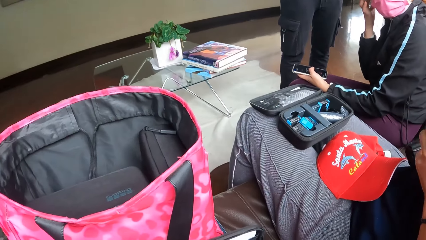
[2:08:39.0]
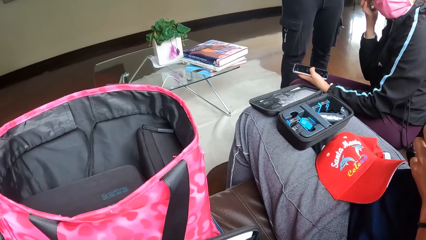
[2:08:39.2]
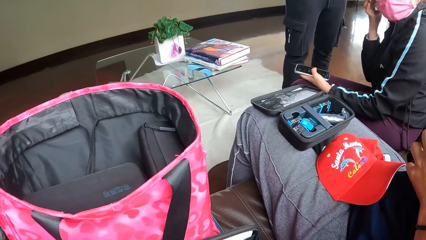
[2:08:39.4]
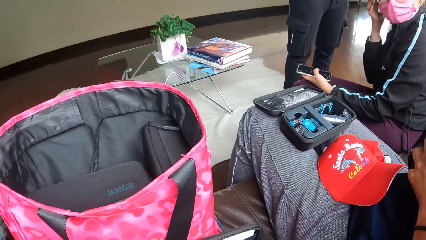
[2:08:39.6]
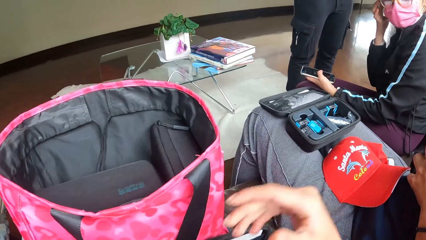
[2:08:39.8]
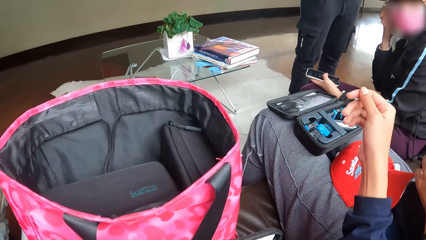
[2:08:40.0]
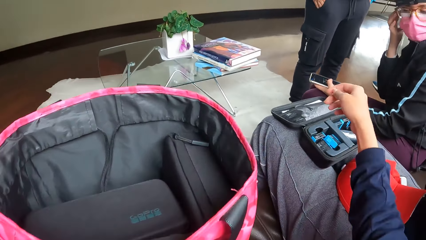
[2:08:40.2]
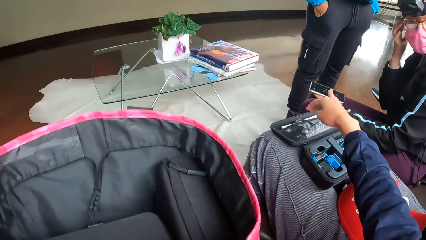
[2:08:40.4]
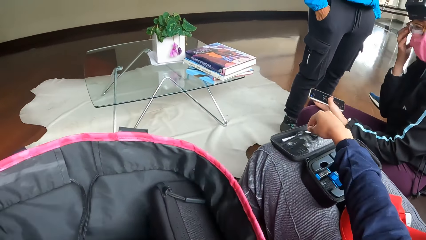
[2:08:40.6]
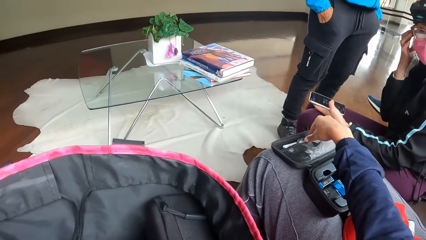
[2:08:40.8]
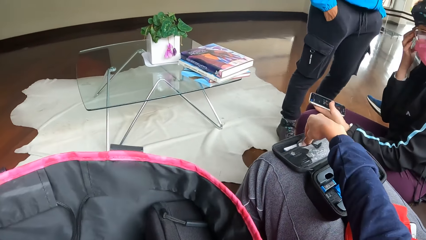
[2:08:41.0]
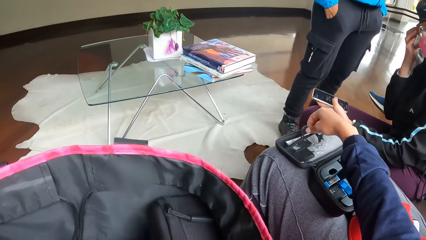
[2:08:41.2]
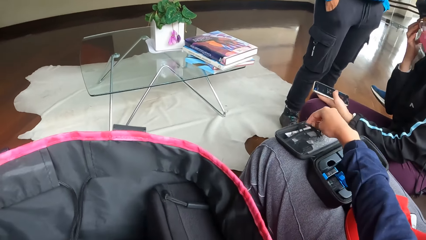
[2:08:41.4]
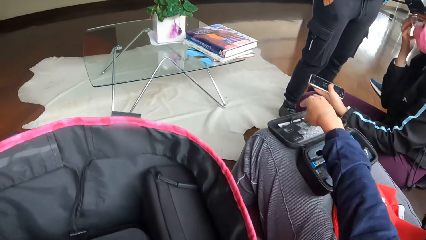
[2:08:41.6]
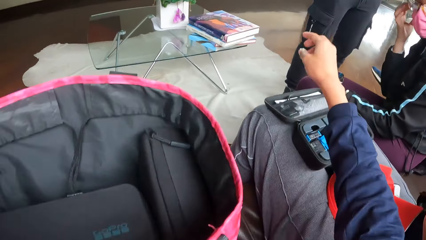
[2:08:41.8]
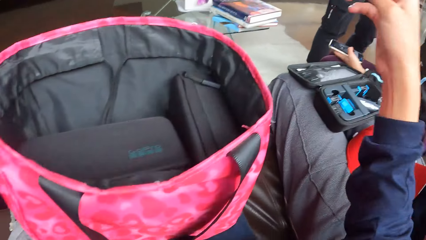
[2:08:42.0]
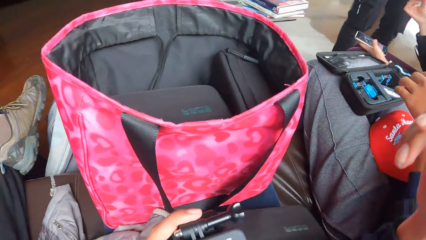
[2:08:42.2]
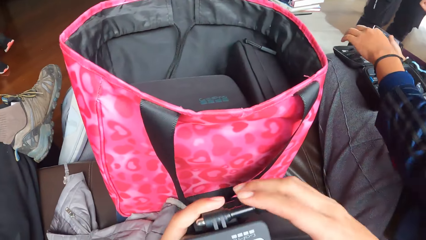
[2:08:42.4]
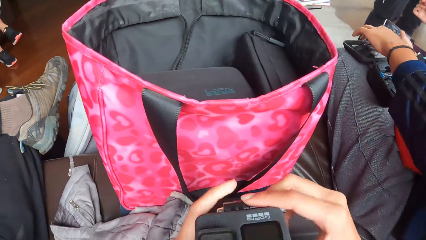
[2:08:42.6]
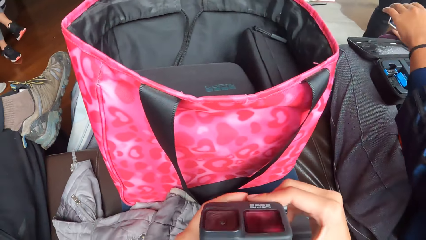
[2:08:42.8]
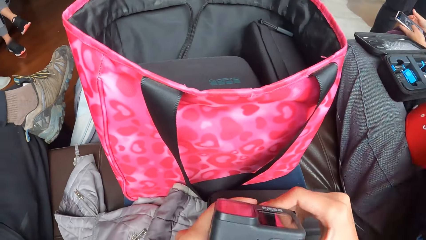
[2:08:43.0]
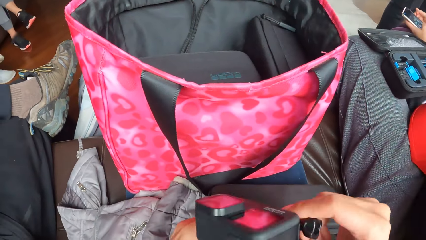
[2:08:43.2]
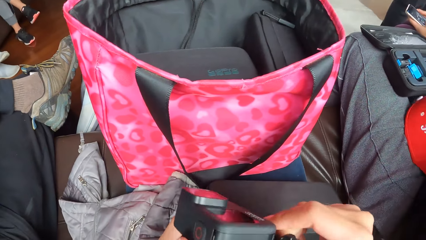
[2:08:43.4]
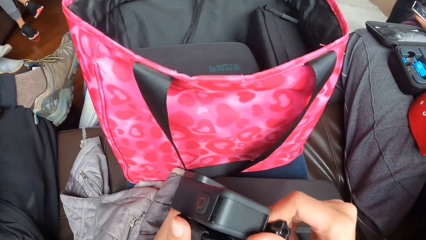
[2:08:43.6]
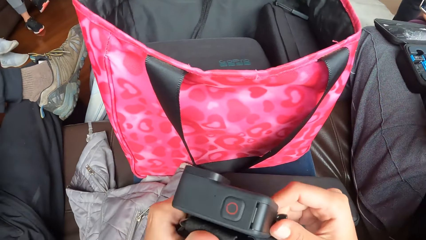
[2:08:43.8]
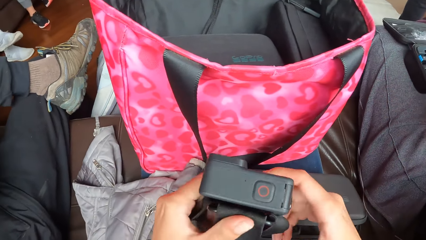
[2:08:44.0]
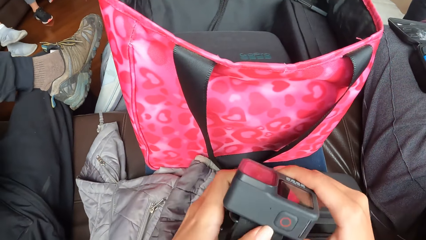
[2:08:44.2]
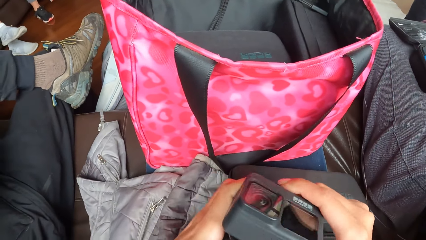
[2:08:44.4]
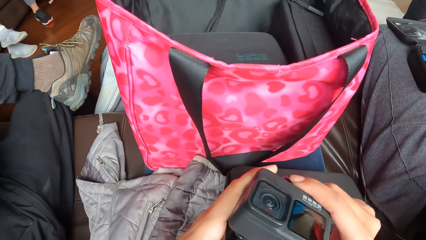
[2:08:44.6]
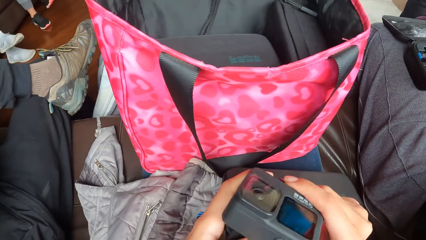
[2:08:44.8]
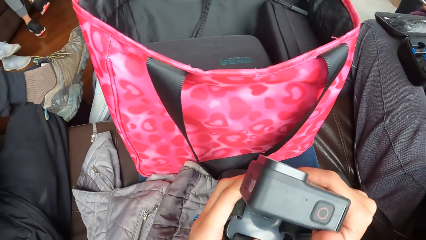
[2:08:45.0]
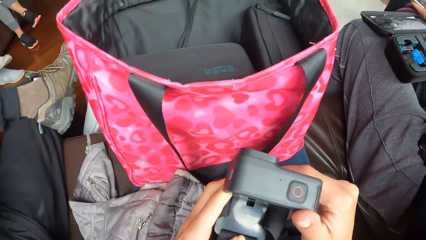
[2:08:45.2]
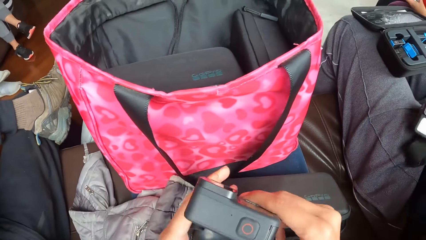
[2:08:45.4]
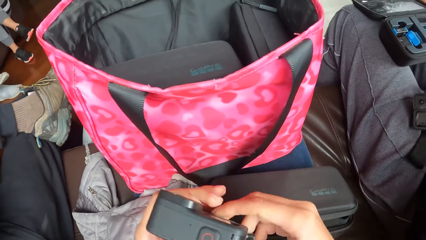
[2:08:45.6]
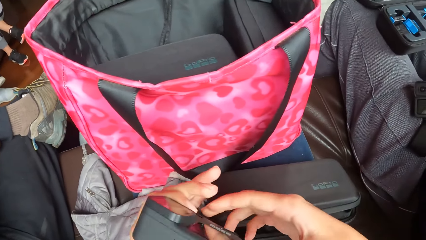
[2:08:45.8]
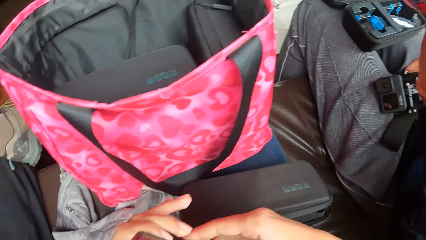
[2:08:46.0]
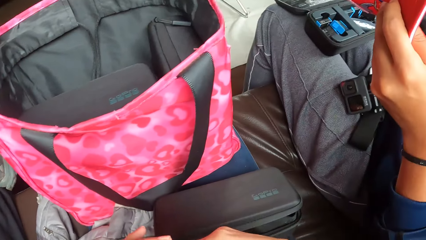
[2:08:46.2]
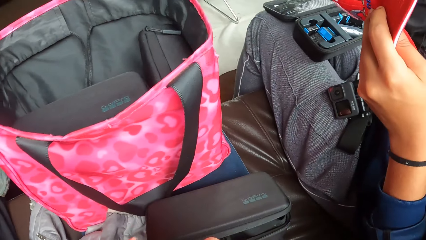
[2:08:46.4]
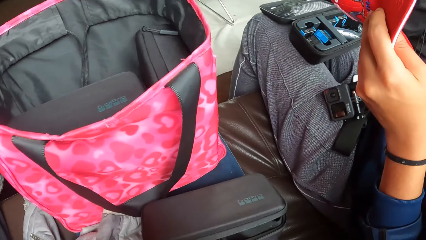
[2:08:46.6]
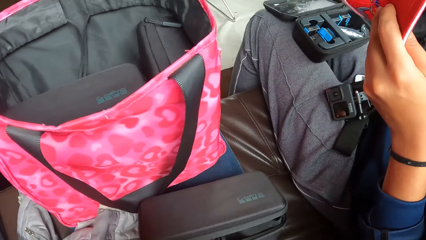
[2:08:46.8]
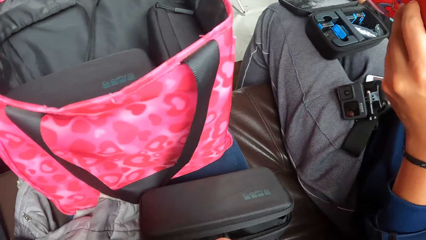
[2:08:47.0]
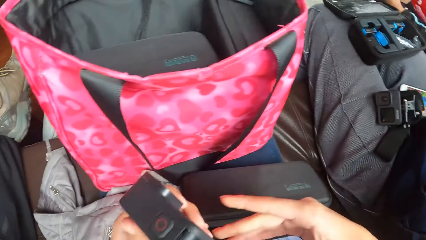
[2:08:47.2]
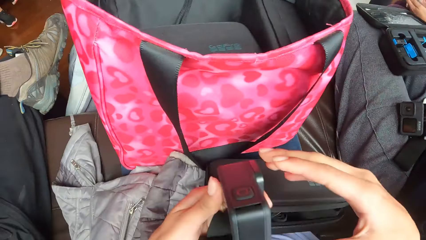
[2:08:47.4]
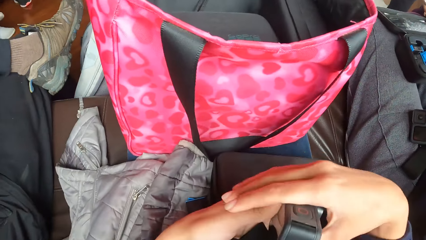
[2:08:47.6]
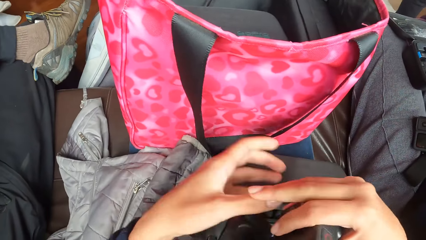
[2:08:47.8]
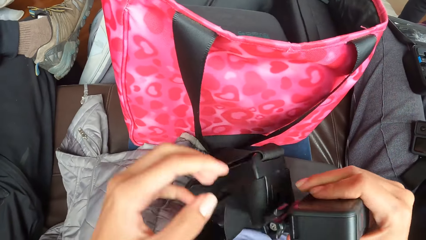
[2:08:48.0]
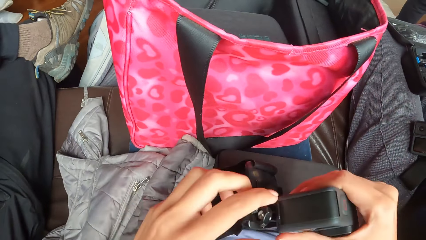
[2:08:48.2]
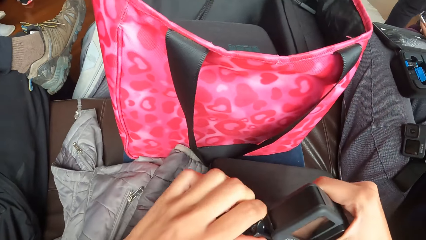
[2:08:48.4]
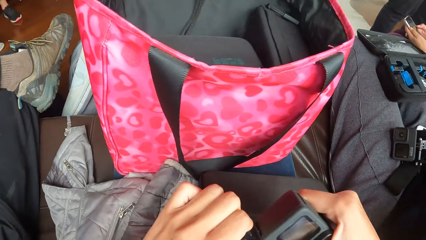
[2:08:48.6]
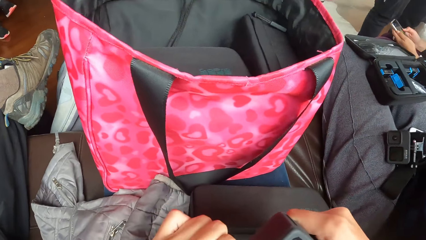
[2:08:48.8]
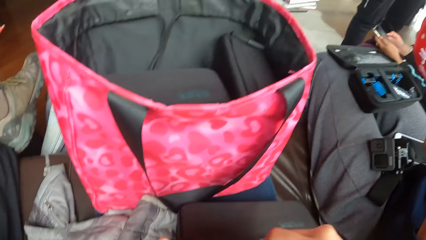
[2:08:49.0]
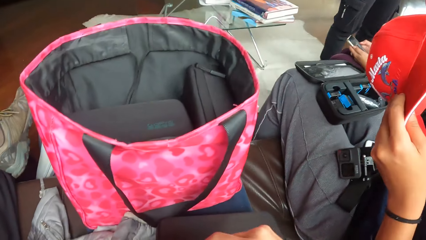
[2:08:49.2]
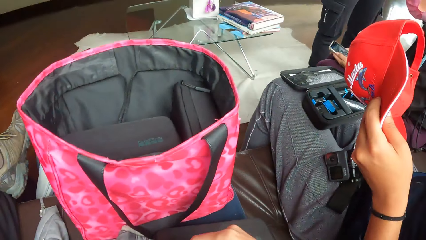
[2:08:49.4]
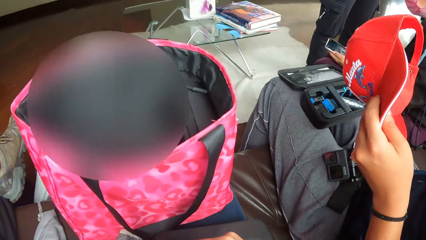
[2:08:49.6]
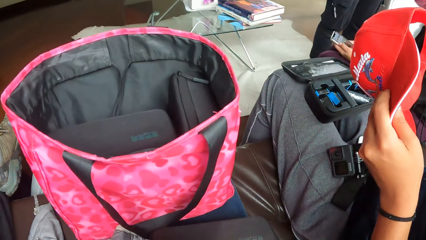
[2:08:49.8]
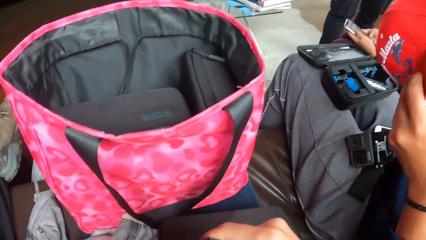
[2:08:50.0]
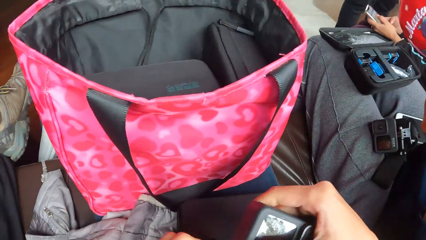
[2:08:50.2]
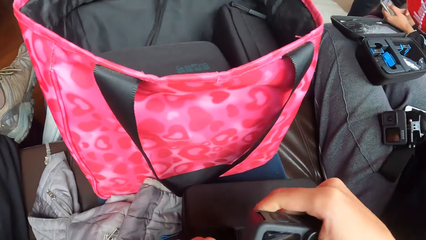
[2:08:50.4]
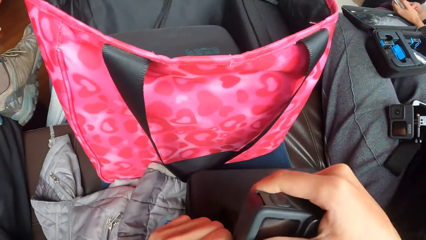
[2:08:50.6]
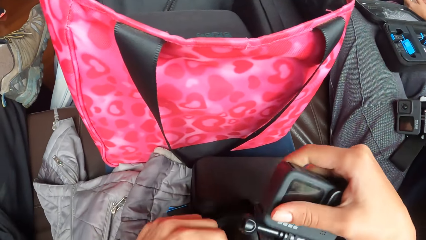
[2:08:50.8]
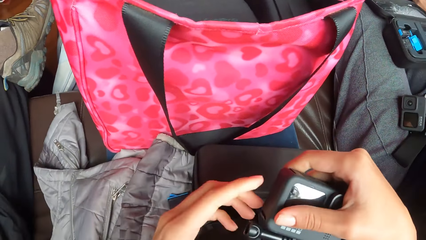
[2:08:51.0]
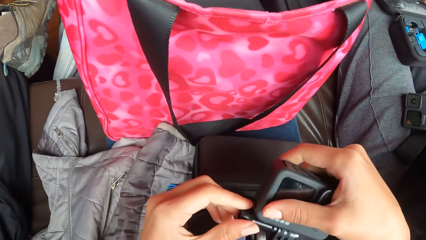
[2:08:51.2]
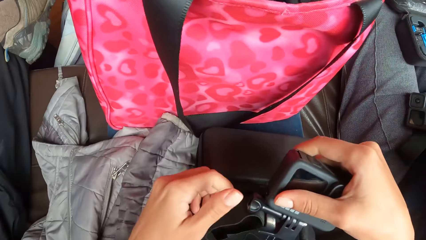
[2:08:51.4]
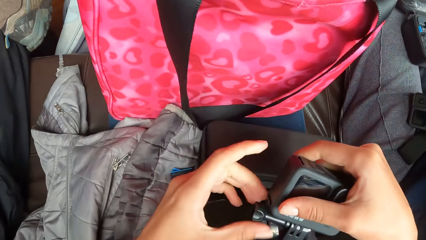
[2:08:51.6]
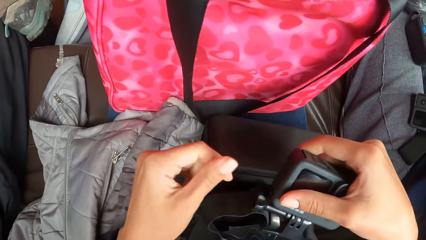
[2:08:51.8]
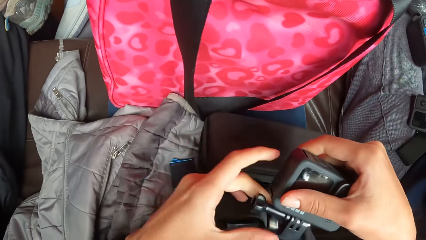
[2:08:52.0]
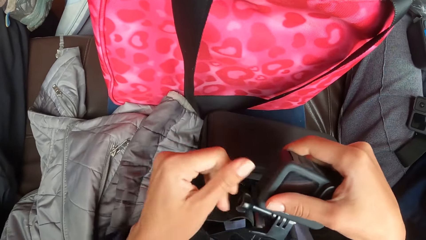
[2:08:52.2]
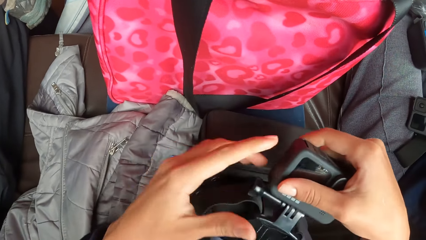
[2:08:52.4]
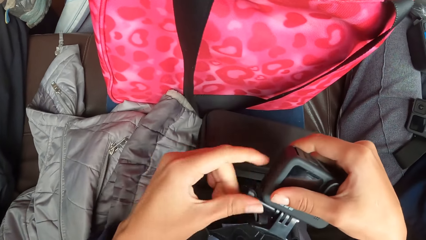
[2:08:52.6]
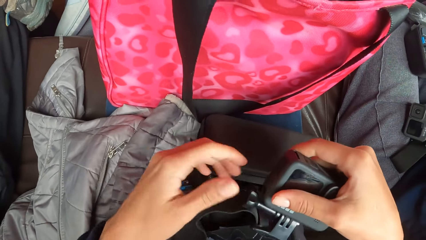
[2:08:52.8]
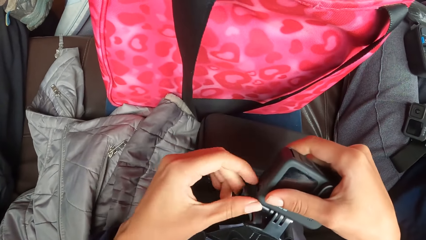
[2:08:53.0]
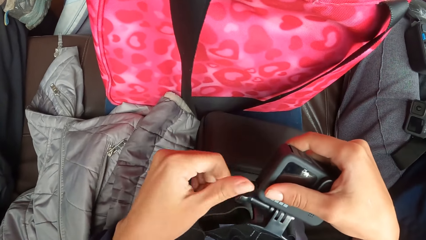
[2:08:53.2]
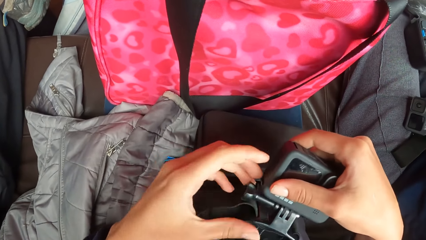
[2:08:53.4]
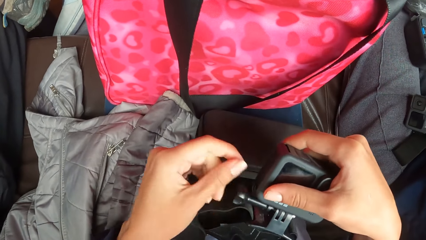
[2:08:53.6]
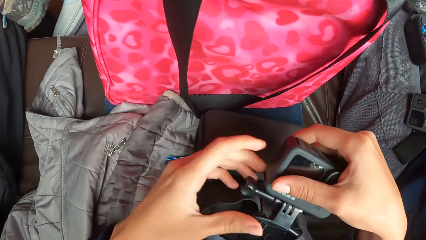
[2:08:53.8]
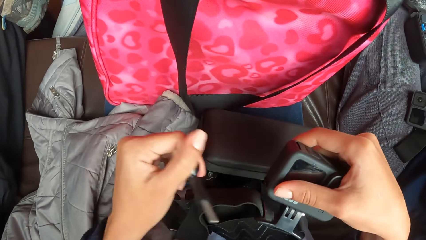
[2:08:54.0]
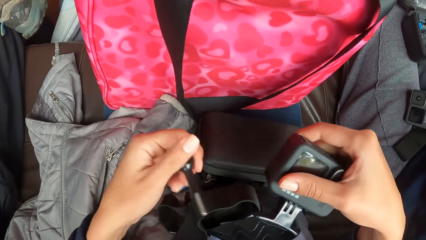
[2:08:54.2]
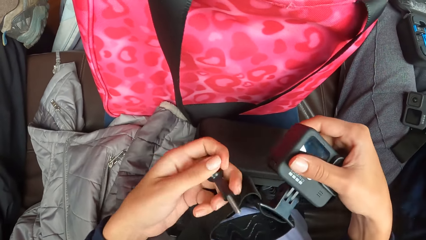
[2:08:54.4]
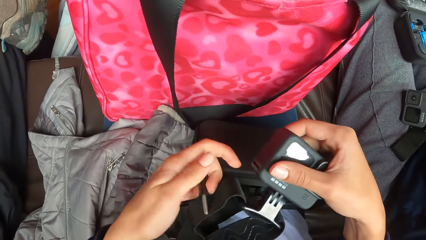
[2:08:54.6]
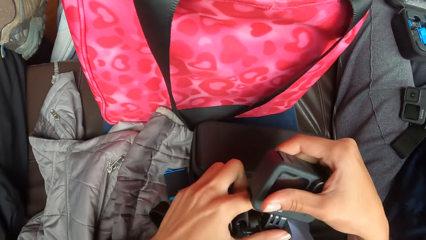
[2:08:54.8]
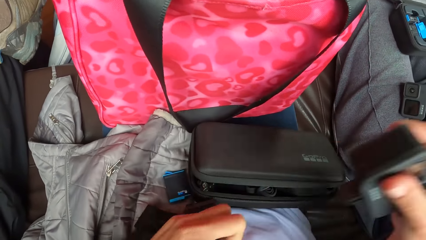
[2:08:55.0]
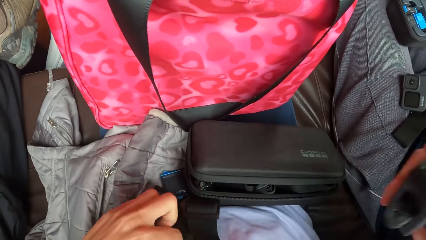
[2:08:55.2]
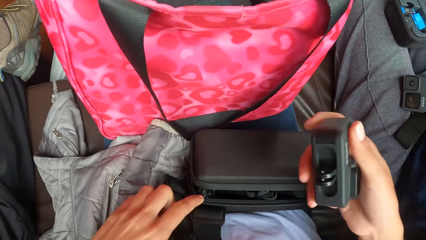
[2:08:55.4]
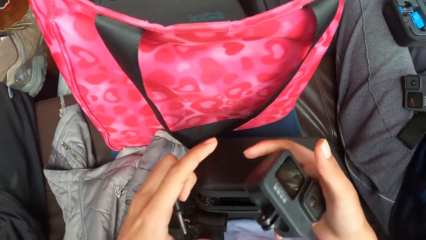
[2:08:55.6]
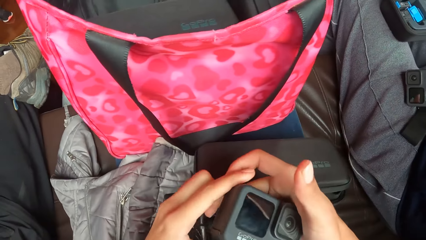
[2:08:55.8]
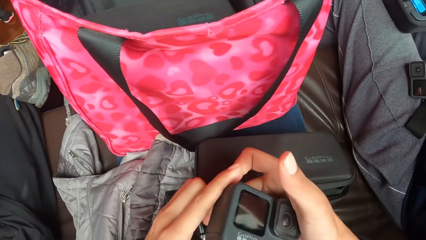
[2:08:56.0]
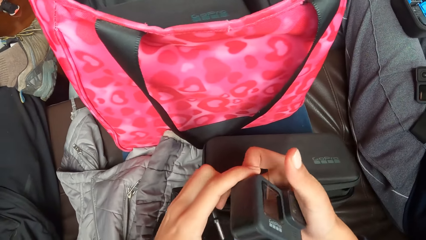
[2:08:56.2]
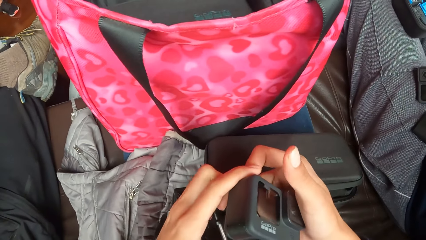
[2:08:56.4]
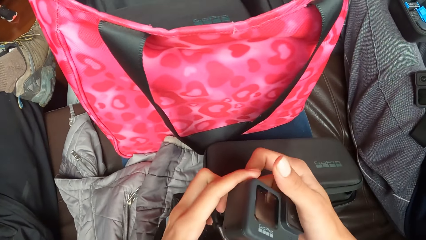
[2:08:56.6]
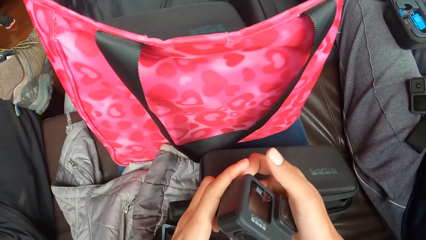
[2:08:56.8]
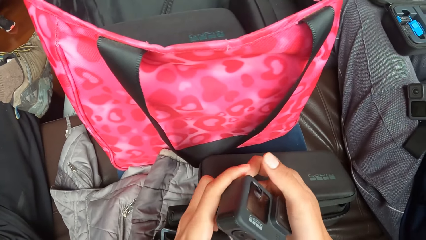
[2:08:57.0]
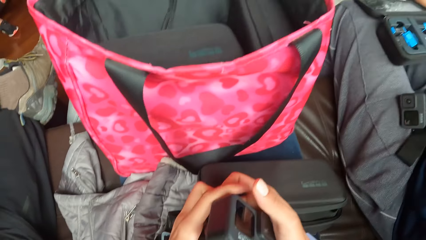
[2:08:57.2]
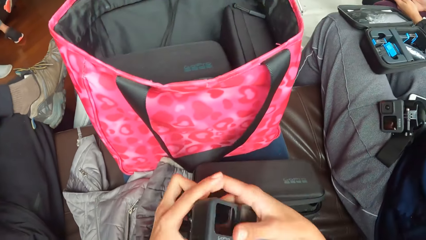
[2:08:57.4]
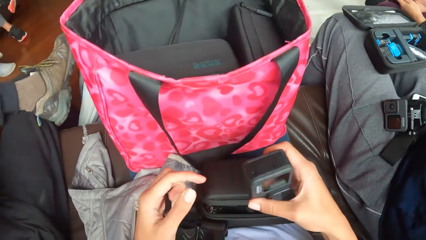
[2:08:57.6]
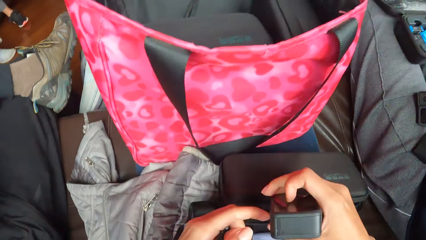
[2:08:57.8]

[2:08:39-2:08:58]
The camera wearer places her right hand on a camera strap in the camera case on the woman's thigh. She lets go of the camera case on the woman. The woman touches the strap in the camera case on her thigh with her left hand. The camera wearer adjusts the camera in her hands. She touches the camera in hand. The woman holds the cap in hand. The camera wearer loosens a knob of the camera in her right hand with her left hand. She detaches the camera from the strap with both hands and places the strap in her left hand on her thigh. She dismantles the camera in hand.
